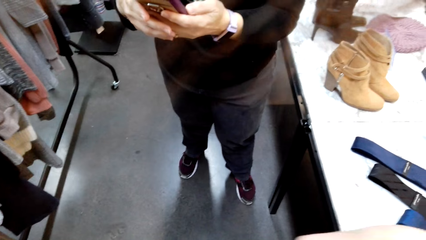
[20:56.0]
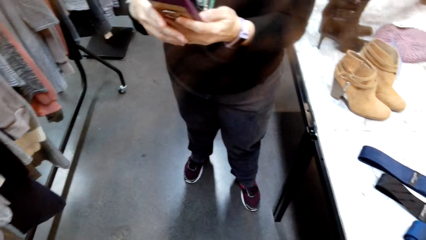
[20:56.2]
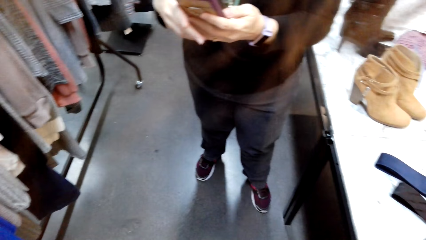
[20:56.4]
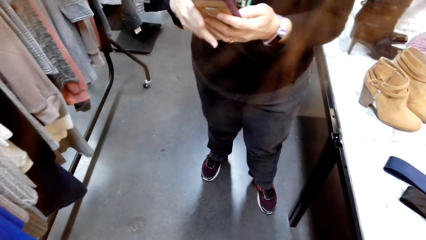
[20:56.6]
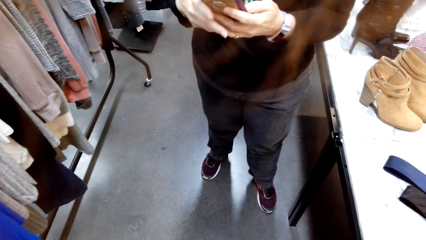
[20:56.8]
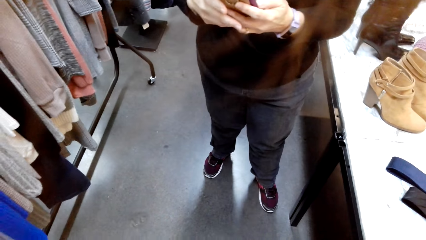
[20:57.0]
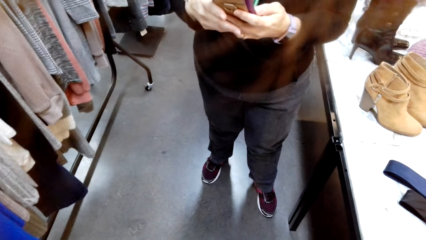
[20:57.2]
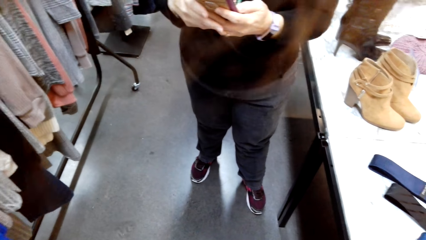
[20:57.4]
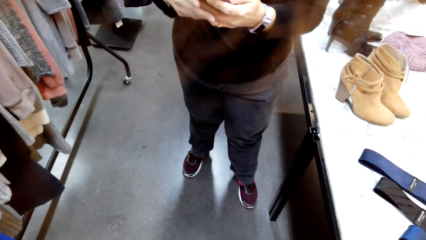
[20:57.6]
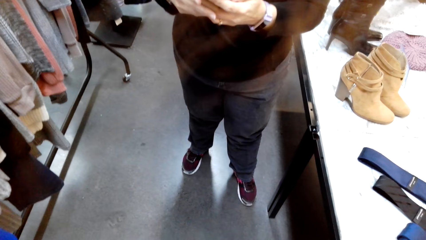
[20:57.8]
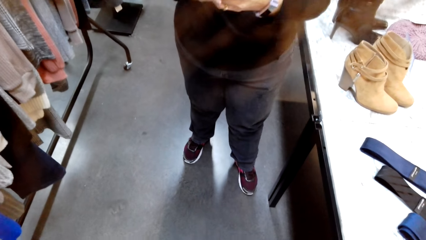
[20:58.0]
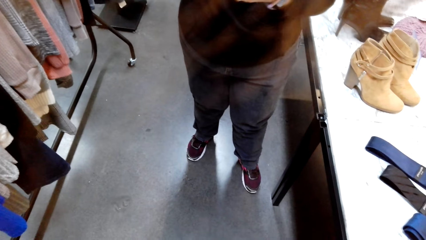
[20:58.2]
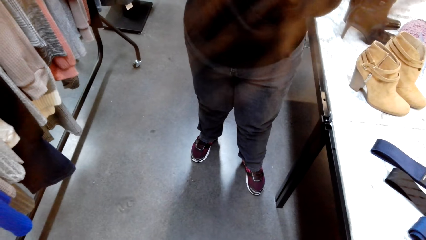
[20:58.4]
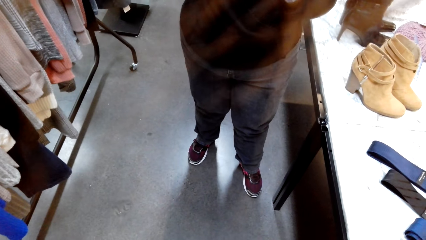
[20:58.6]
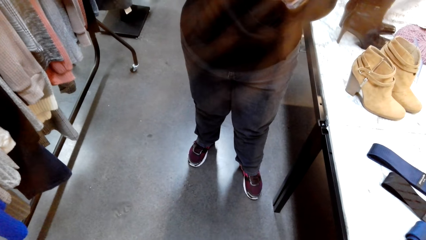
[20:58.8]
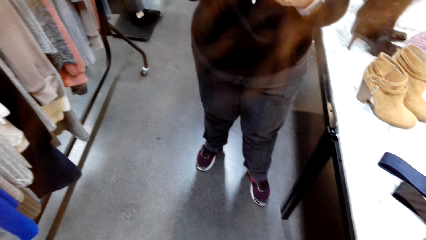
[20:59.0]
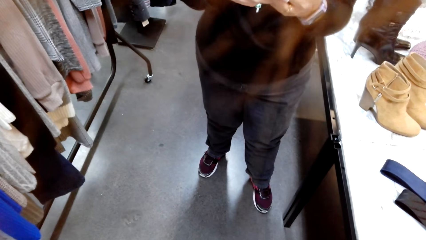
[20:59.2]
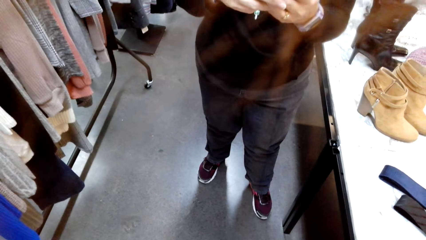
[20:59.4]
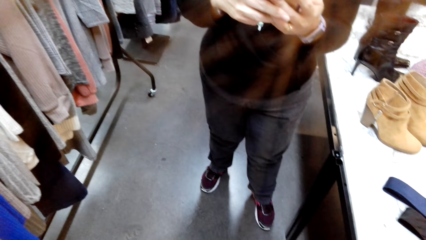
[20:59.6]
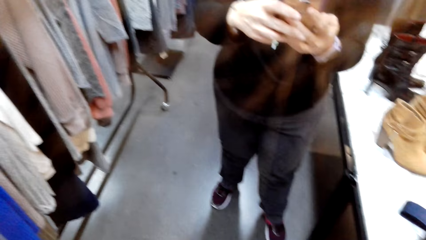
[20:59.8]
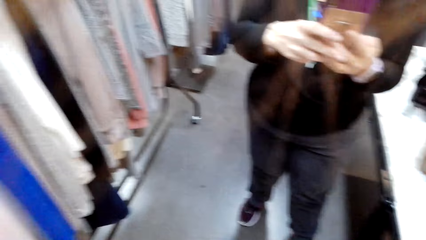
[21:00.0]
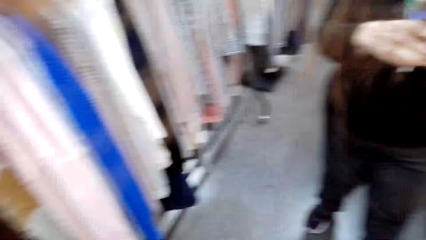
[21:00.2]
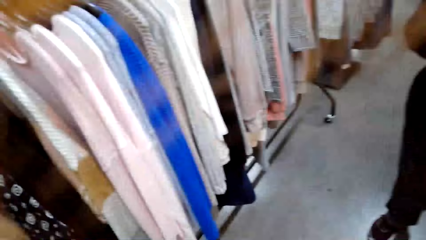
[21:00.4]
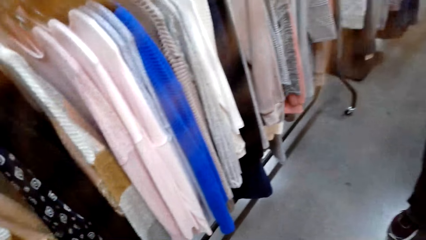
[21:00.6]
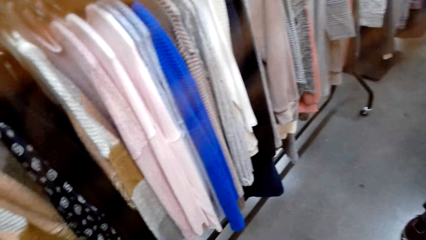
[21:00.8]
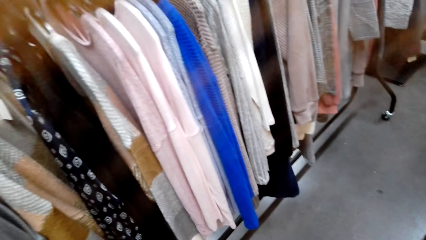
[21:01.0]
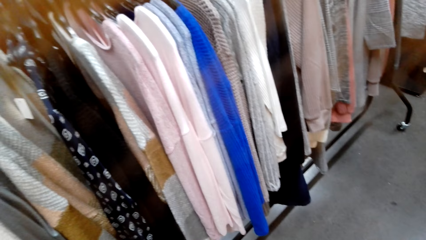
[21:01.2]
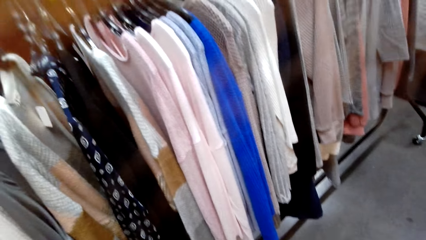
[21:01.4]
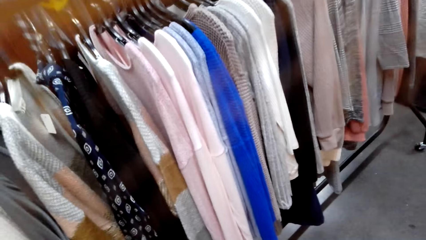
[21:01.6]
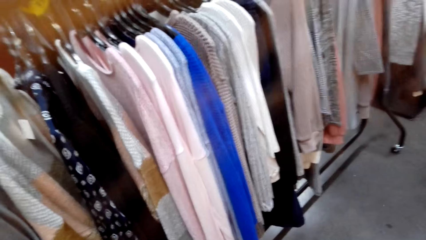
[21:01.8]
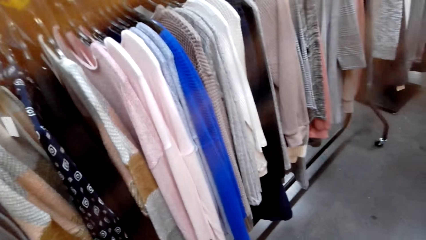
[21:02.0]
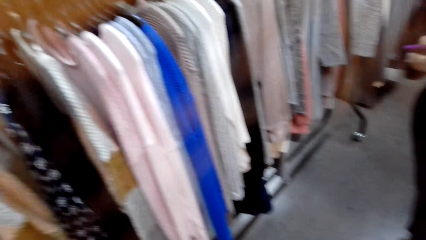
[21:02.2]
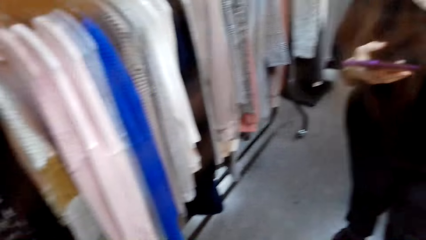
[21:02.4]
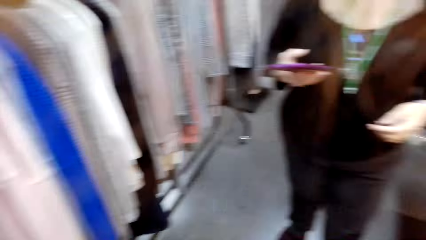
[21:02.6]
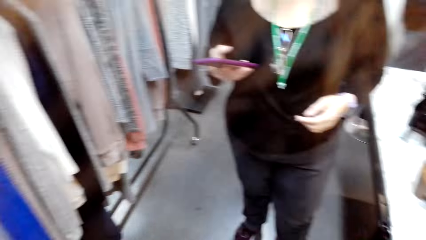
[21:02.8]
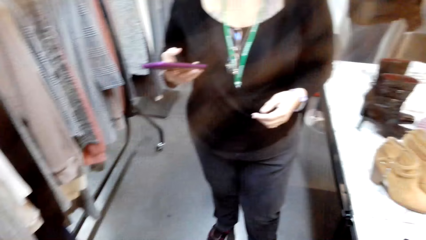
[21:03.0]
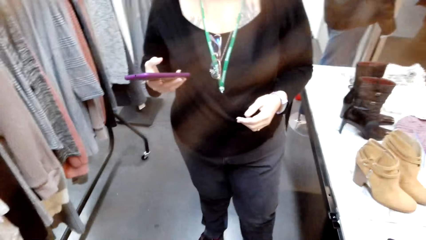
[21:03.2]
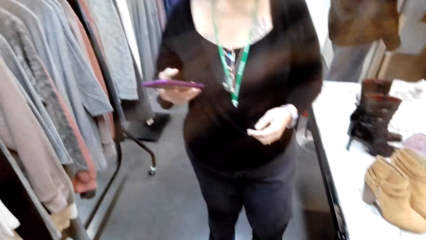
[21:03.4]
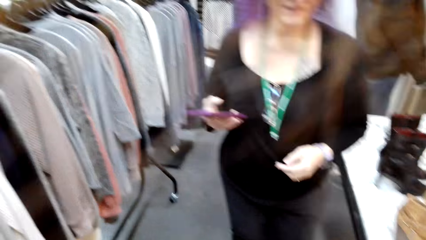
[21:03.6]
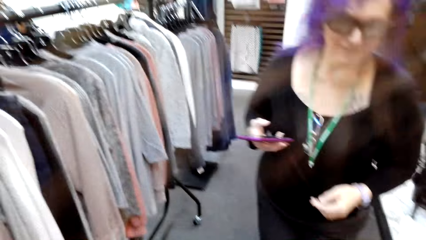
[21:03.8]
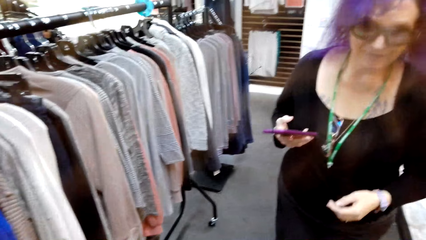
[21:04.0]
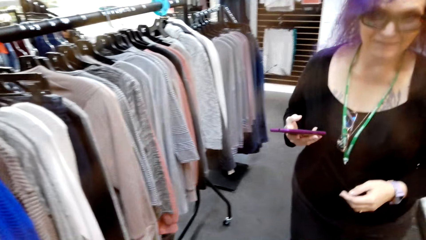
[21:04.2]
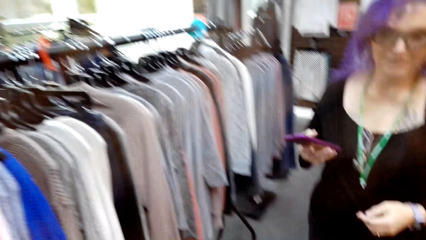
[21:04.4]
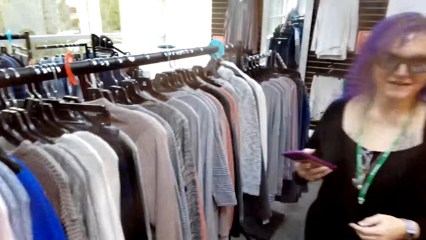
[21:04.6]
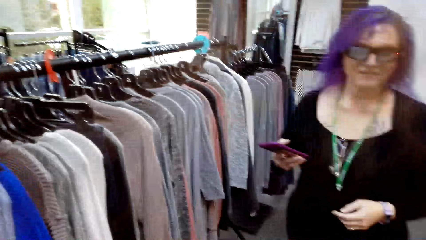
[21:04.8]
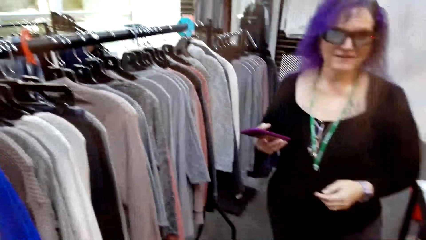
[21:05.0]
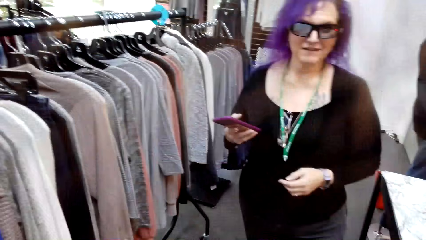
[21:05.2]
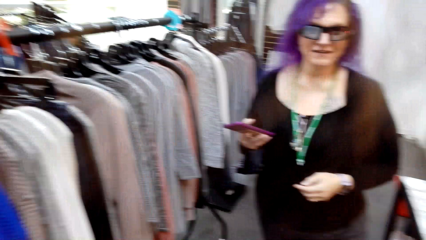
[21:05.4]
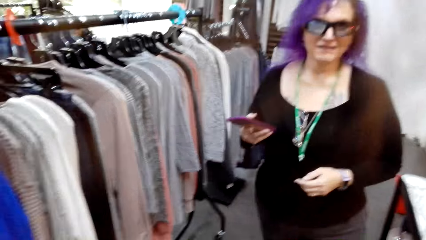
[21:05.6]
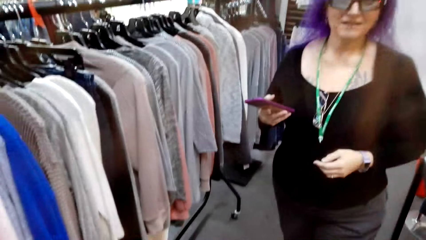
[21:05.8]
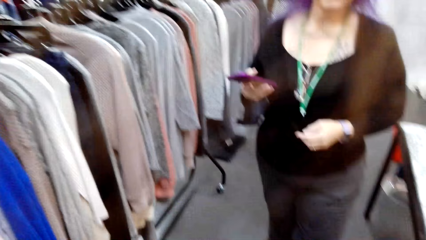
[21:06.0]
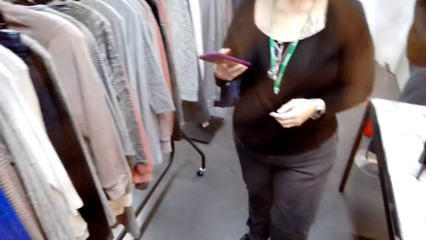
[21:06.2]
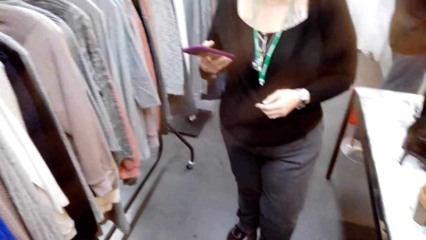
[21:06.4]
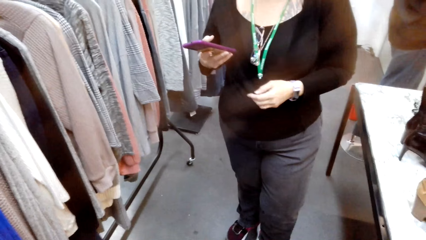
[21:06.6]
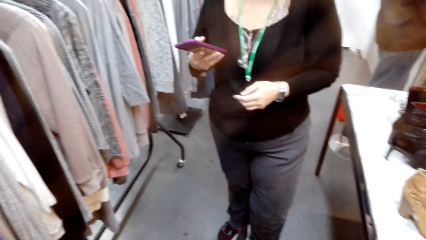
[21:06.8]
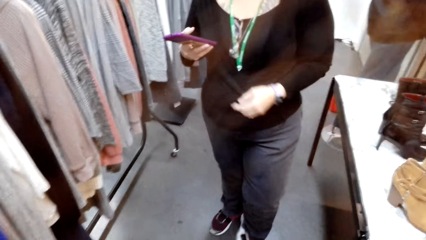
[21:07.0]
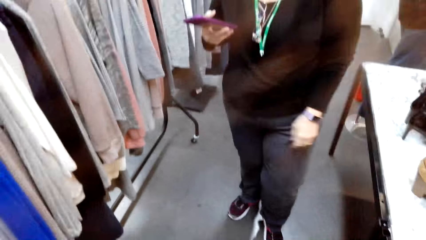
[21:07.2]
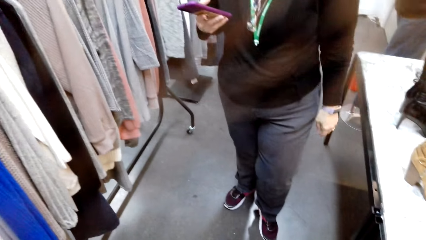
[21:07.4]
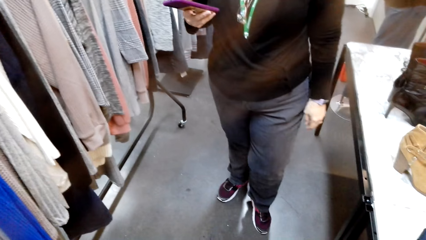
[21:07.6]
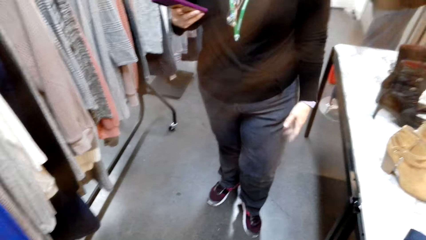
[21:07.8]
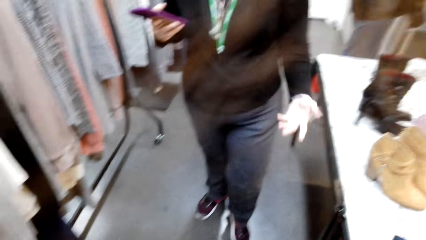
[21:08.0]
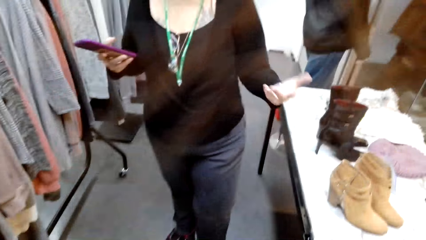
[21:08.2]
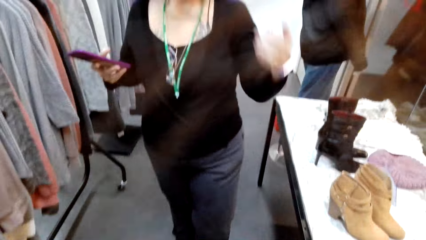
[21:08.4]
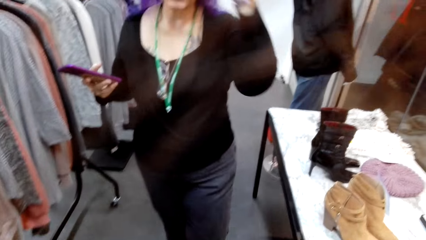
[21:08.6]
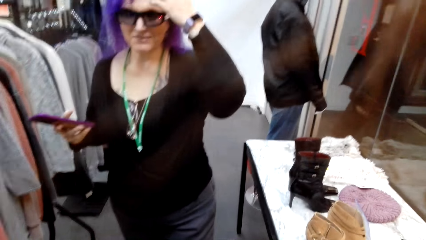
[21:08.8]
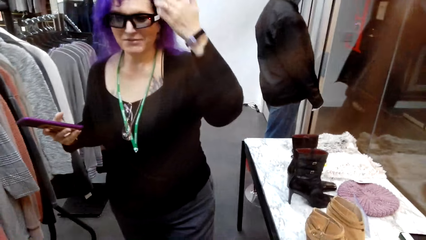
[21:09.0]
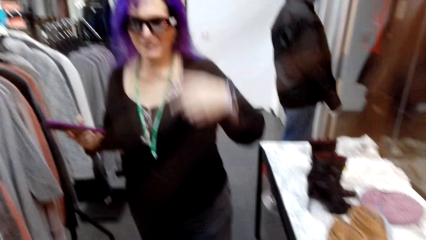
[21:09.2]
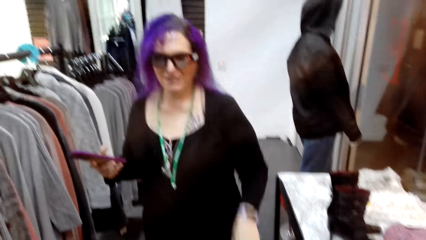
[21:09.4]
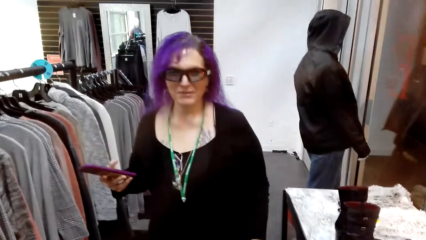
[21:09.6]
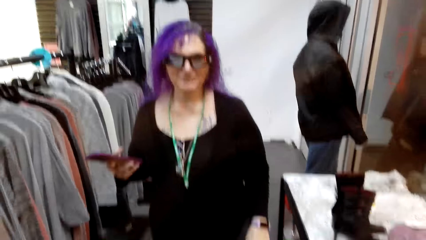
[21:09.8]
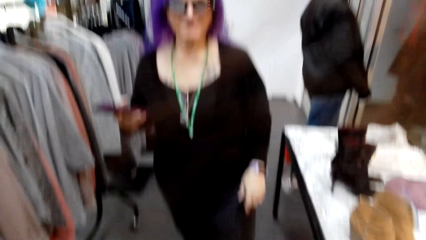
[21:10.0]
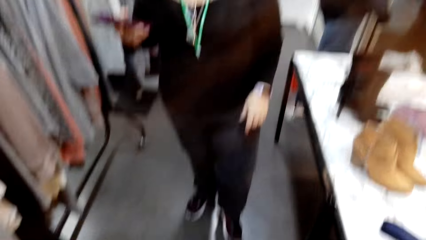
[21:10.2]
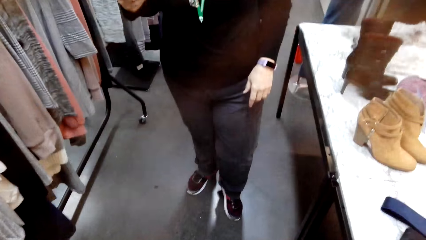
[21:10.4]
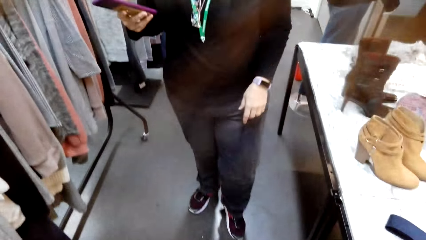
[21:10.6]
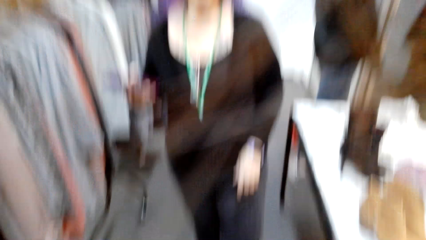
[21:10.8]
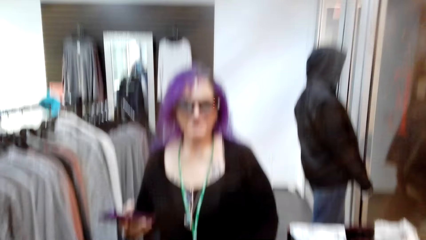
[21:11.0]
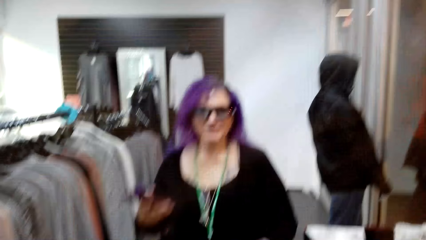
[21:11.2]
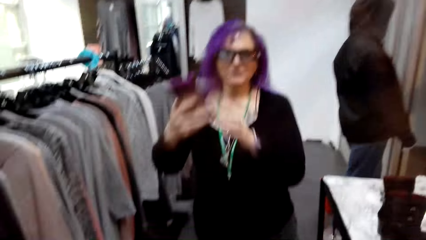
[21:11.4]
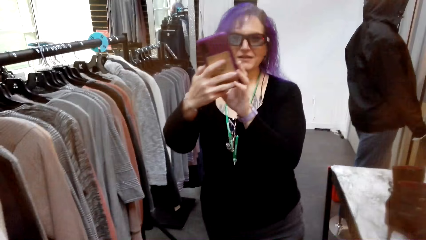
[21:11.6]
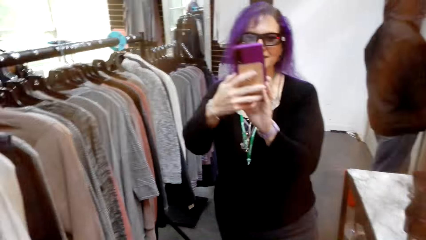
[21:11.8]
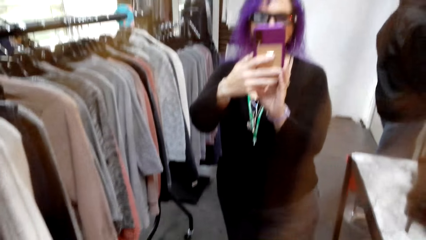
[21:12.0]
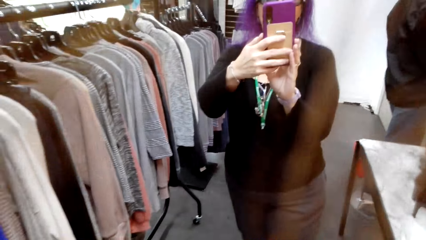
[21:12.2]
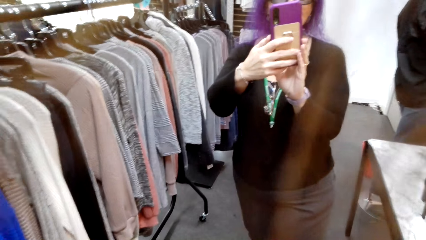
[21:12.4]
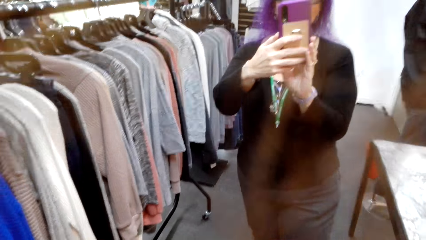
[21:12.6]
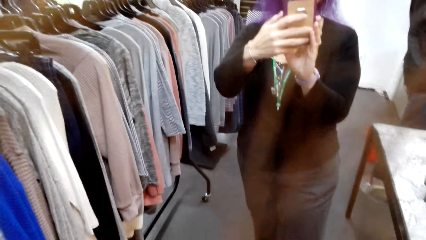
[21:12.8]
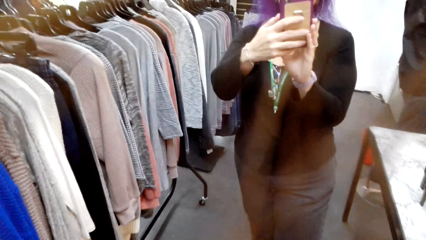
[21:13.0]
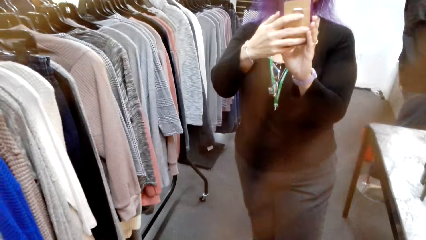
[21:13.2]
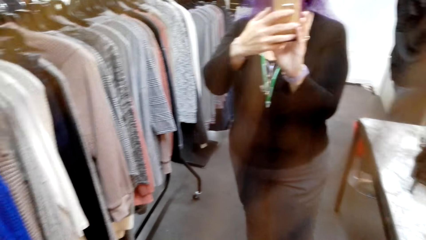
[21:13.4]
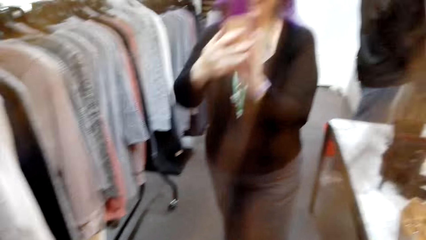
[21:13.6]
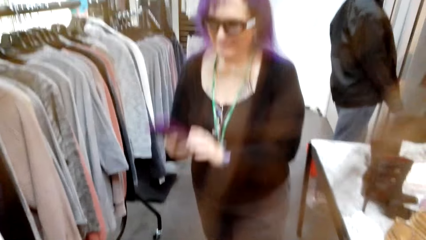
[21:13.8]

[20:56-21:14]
The woman holds a phone with both hands. The camera wearer speaks to the woman. The woman uses her phone. The camera wearer looks around the clothing shop. The woman speaks to the camera wearer. The camera wearer looks at the hanged clothes and speaks to the woman. They speak to the woman again. They look at the woman and speak to the woman. The woman looks at the camera wearer. She gestures with her hands, speaks to the camera wearer, and touches her hair with her hand. The camera wearer speaks to the woman. The woman lifts her phone and holds her phone with both hands. The camera wearer looks at the woman.
